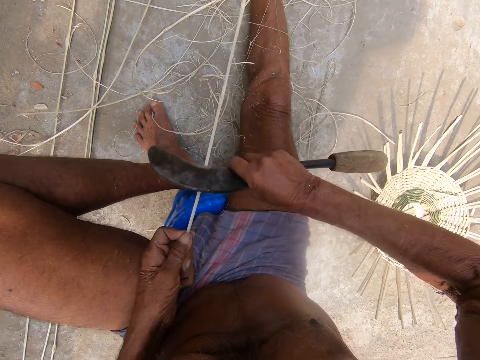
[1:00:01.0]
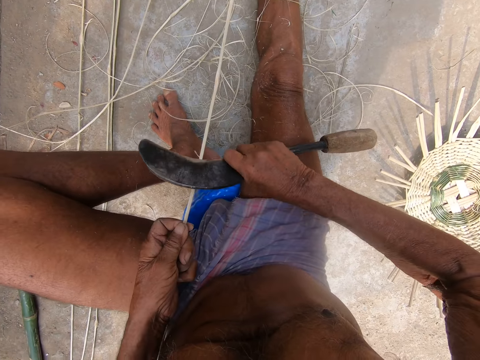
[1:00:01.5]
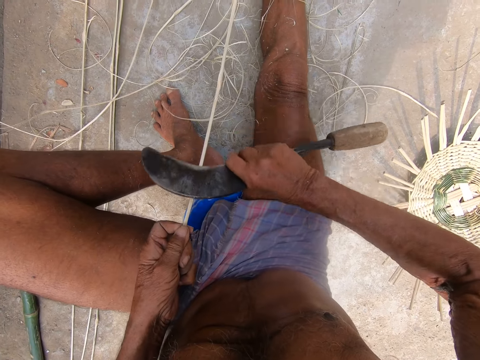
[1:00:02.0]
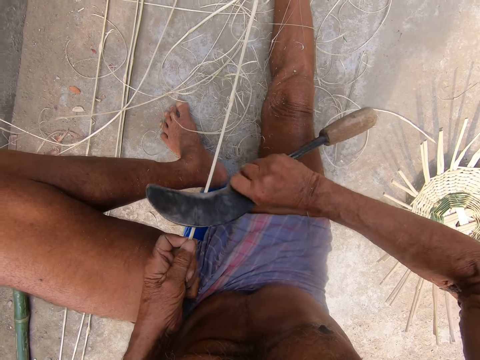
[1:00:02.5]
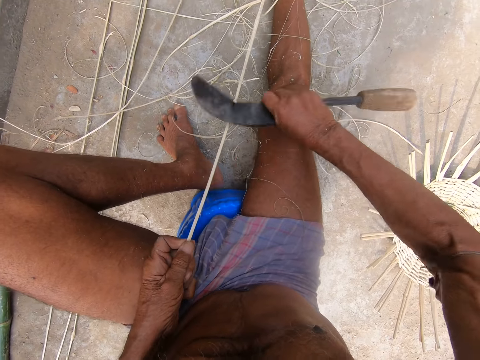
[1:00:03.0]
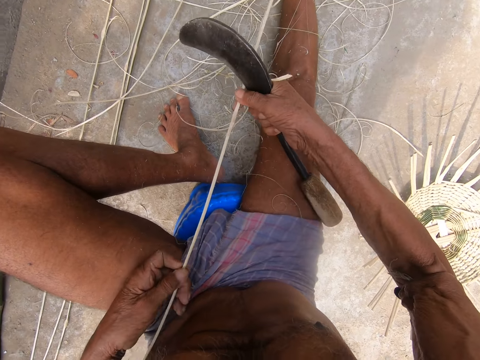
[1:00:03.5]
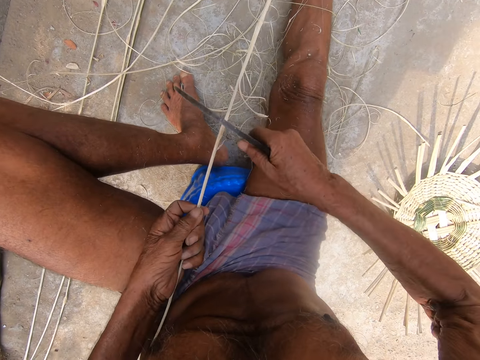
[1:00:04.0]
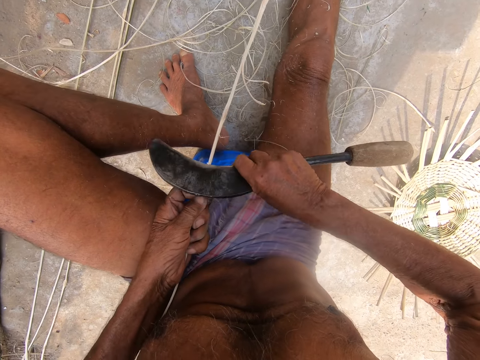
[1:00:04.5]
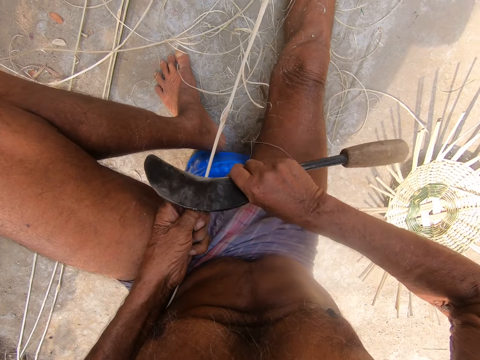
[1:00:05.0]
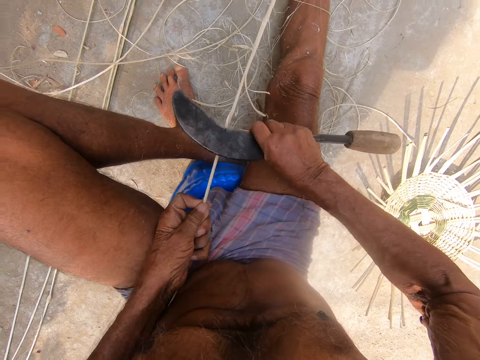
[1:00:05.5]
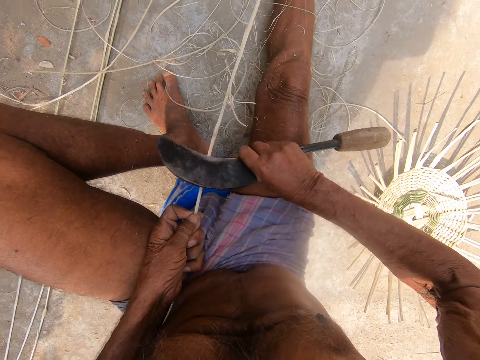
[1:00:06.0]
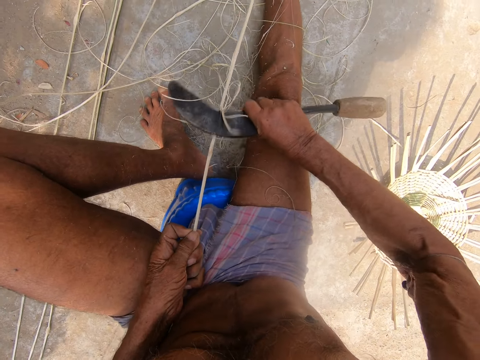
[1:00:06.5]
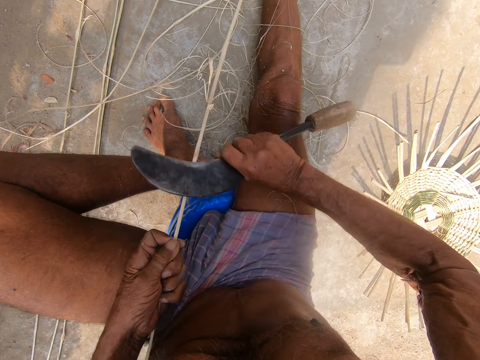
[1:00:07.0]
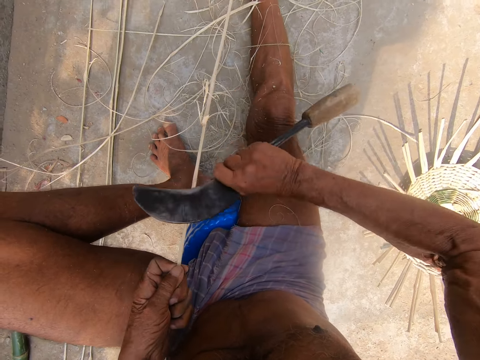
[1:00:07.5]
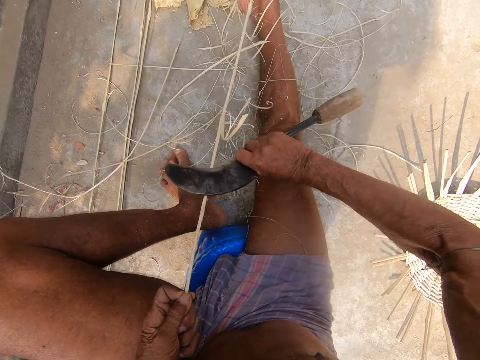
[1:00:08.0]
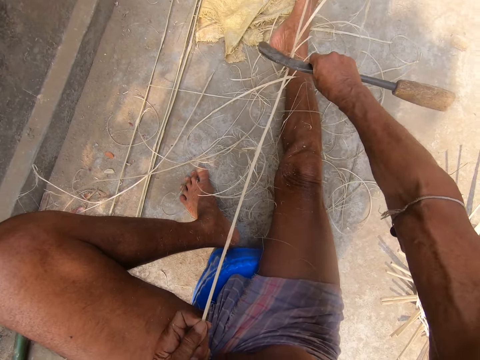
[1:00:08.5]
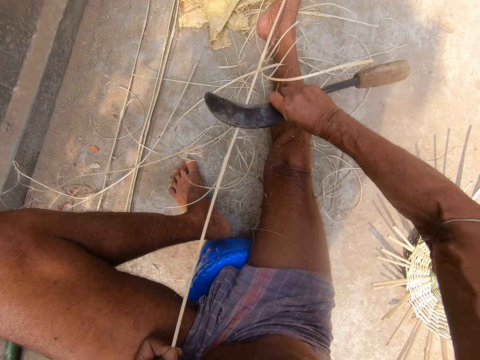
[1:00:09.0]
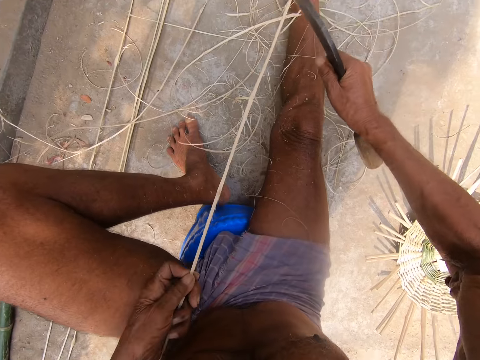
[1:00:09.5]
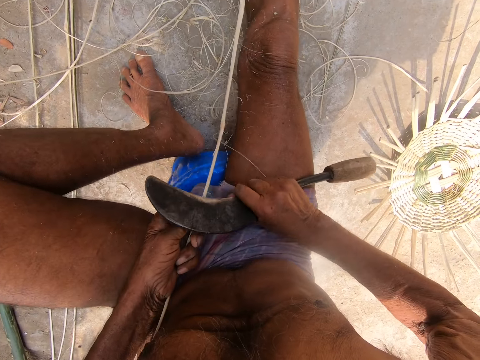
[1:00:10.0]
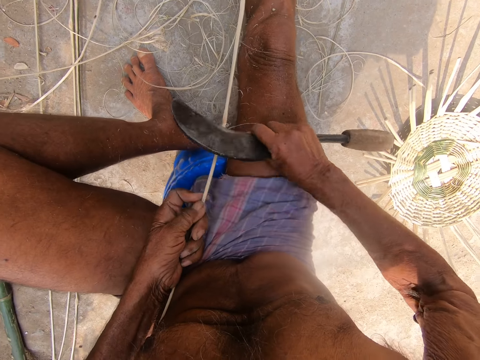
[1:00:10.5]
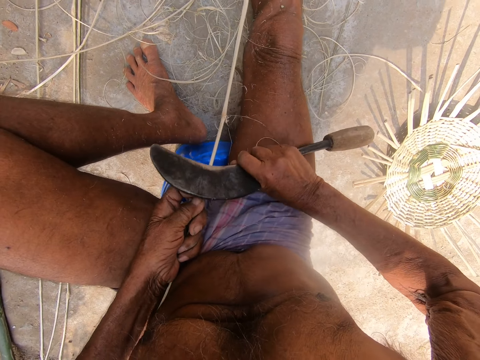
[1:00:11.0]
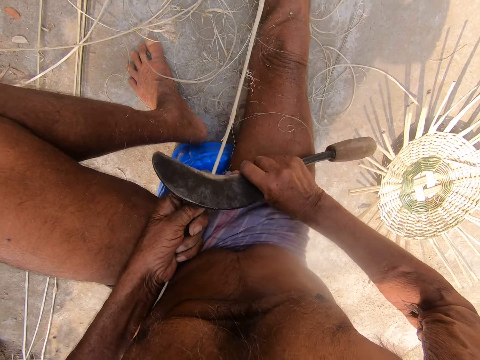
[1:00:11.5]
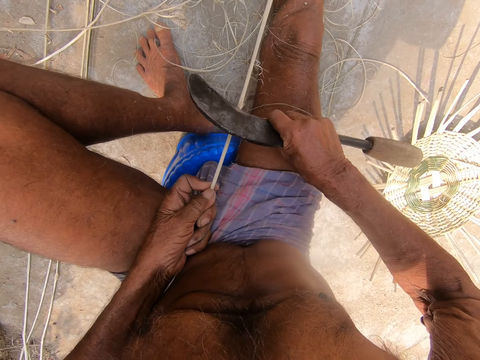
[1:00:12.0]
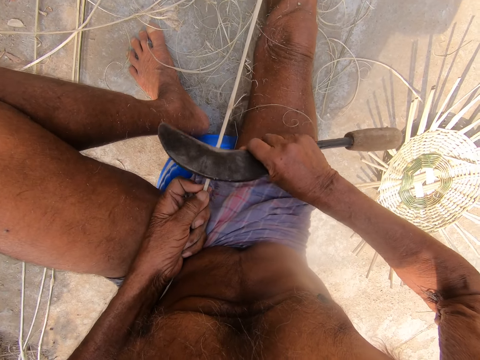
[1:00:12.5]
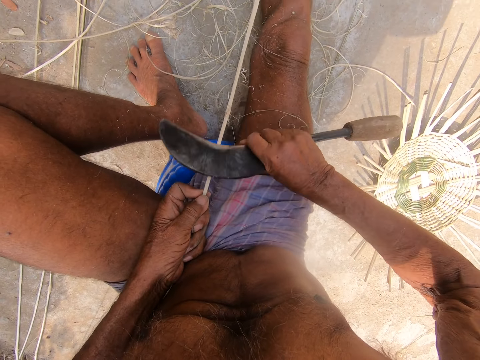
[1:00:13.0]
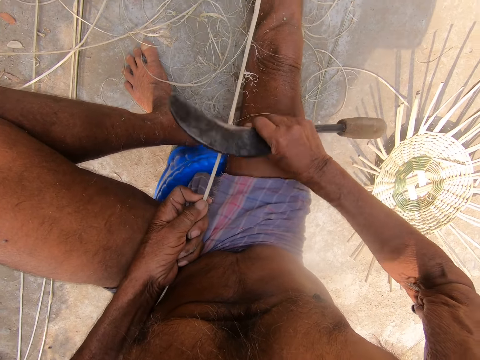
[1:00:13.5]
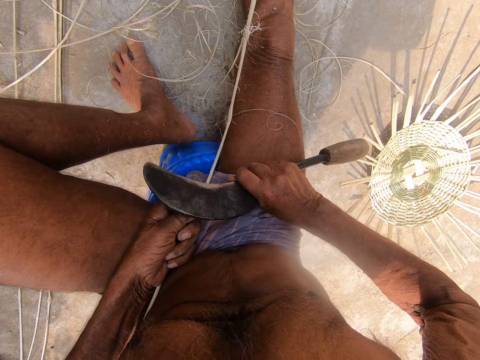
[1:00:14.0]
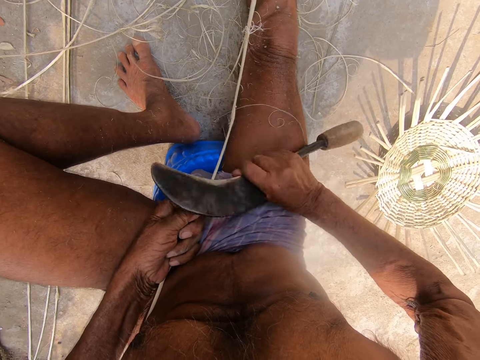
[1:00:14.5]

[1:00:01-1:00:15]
The camera wearer adjusts the bamboo strip with his hands. He peels the bamboo strip in his left hand with the sickle in his right hand.

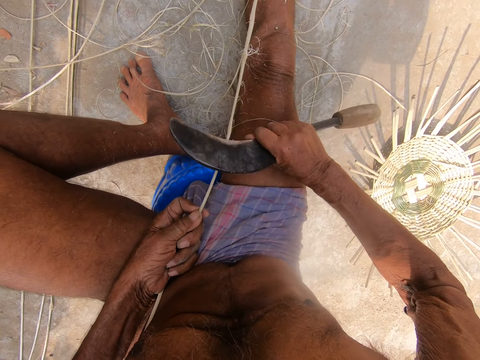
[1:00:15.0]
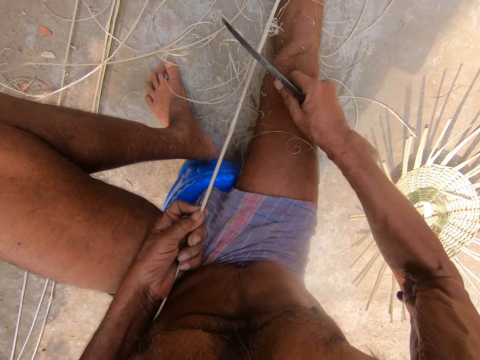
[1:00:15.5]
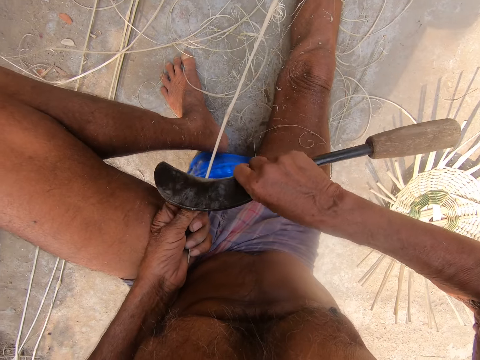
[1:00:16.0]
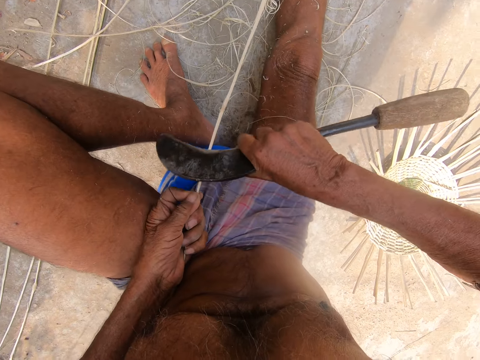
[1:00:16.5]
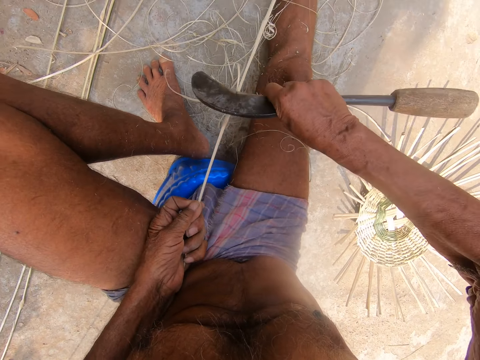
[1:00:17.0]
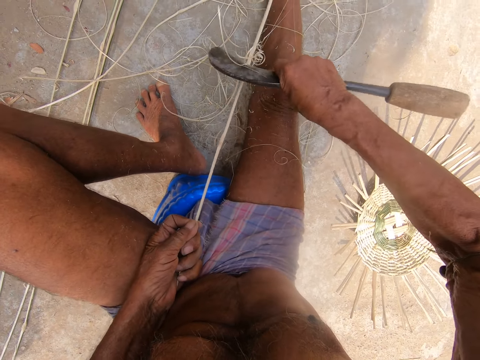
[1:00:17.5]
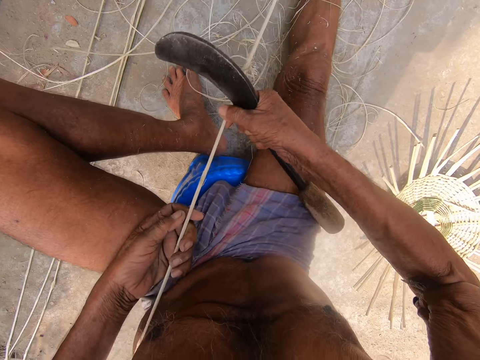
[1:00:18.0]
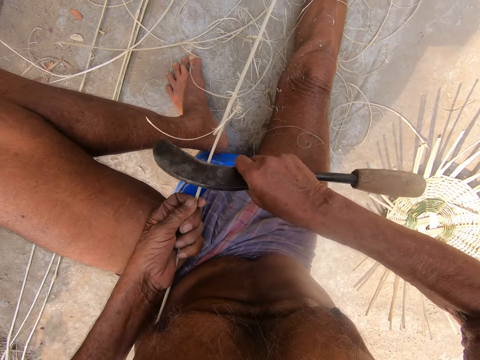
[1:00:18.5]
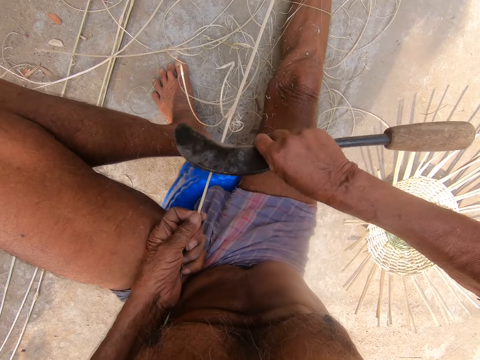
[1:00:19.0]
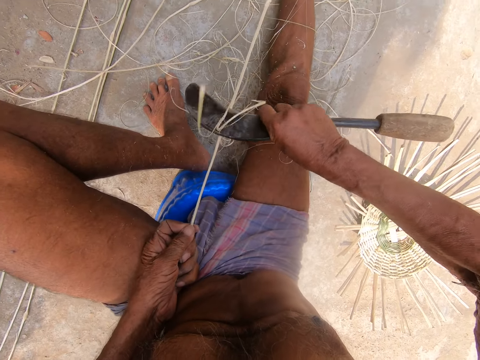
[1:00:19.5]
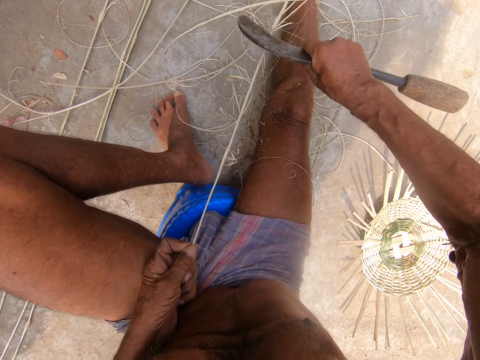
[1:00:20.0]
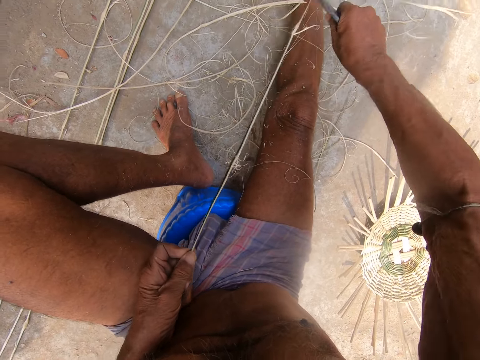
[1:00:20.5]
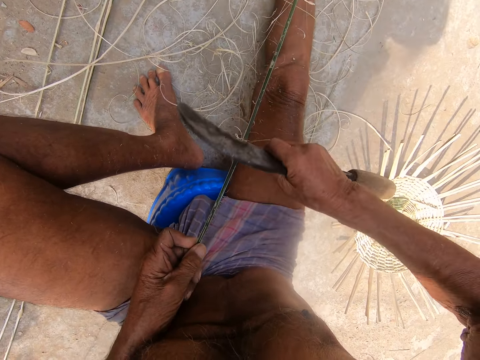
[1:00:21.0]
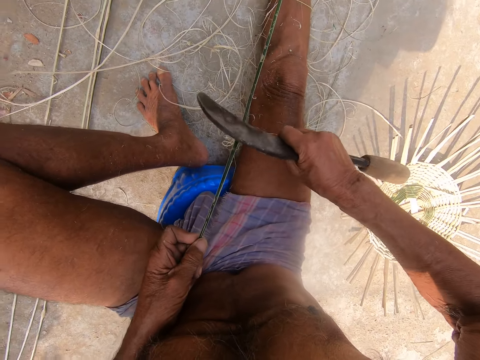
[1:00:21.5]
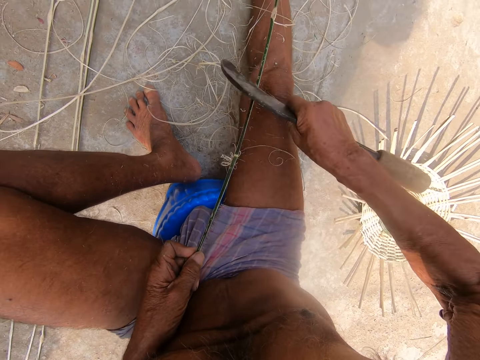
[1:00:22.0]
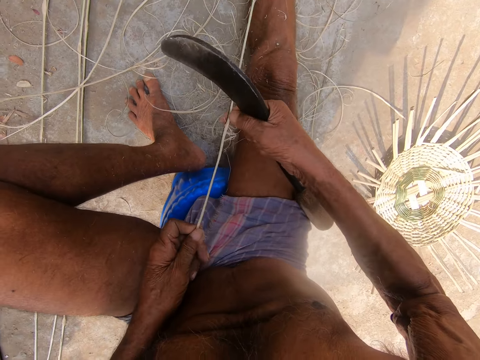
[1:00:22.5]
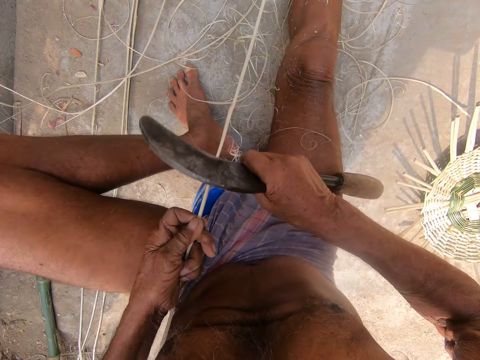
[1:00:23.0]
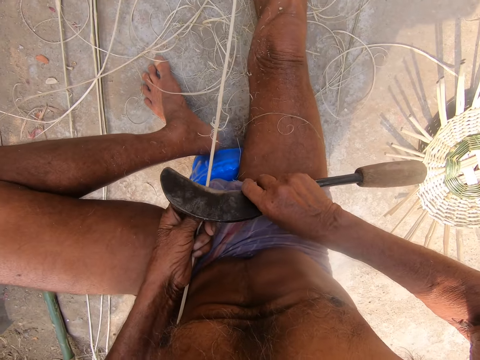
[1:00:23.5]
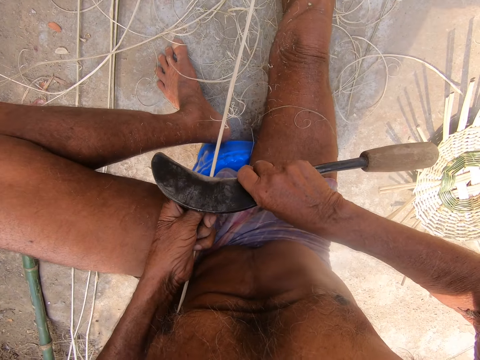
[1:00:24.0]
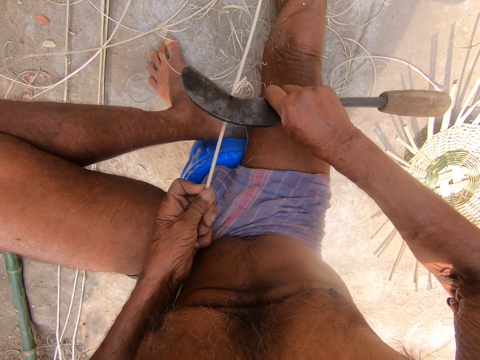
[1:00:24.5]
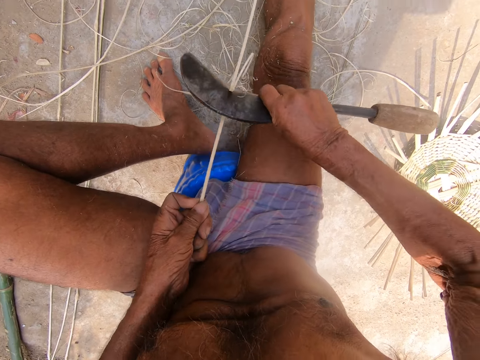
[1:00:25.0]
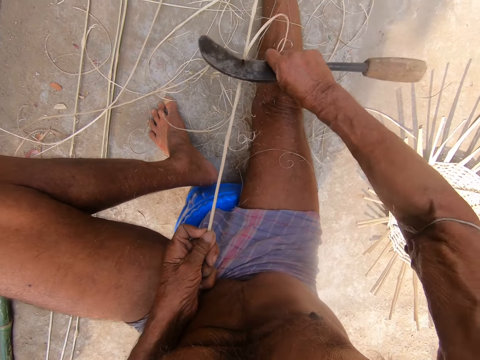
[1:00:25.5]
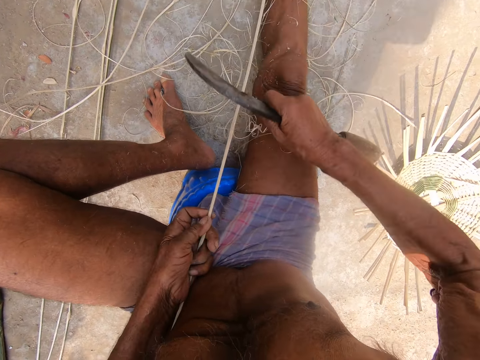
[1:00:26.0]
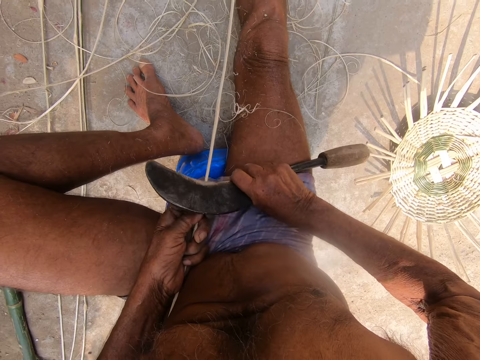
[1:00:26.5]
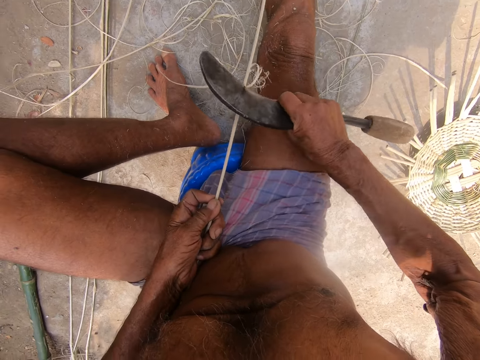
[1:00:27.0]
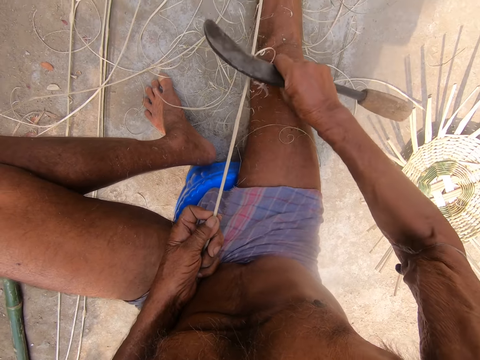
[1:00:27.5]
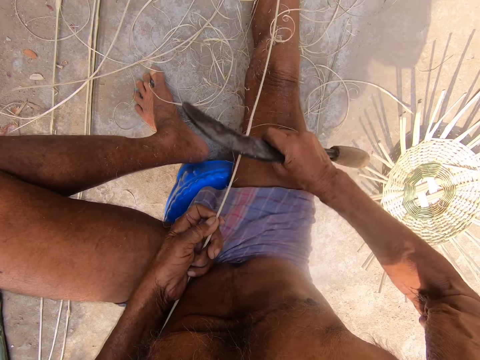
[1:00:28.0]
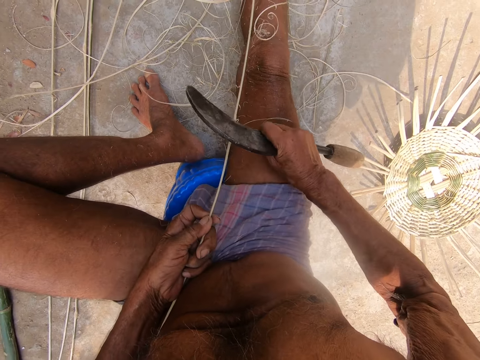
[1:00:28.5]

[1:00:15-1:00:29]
The camera wearer adjusts the bamboo strip with his hands. He peels the bamboo strip in his left hand with the sickle in his right hand. He adjusts the bamboo strip with his left hand. He peels the bamboo strip in his left hand with the sickle in his right hand. He adjusts the bamboo strip with his left hand. He peels the bamboo strip in his left hand with the sickle in his right hand.
